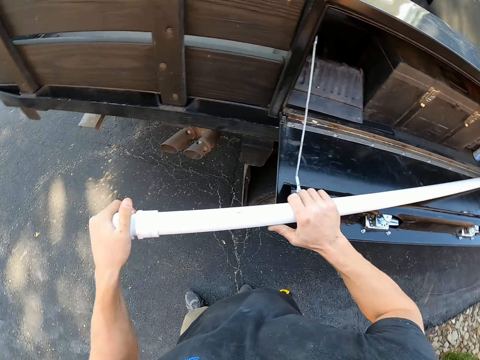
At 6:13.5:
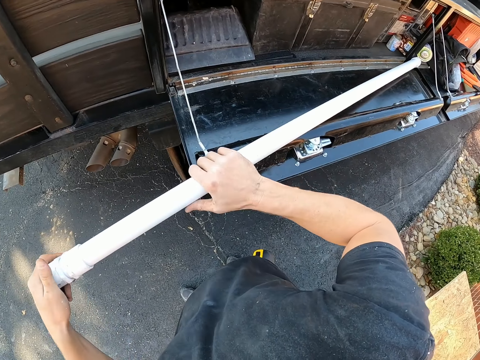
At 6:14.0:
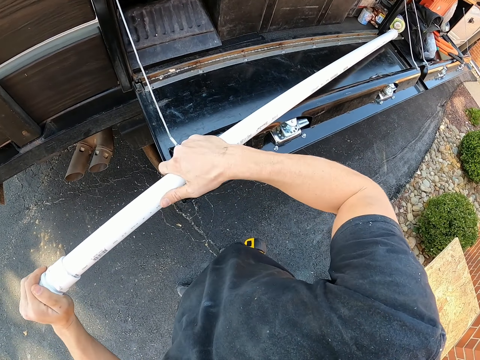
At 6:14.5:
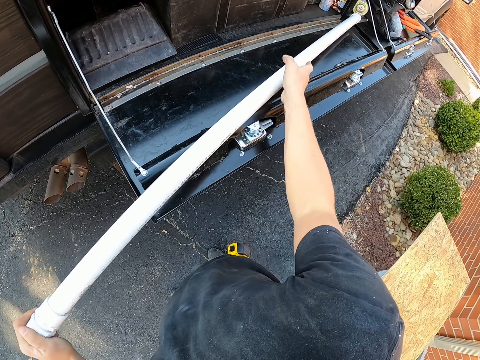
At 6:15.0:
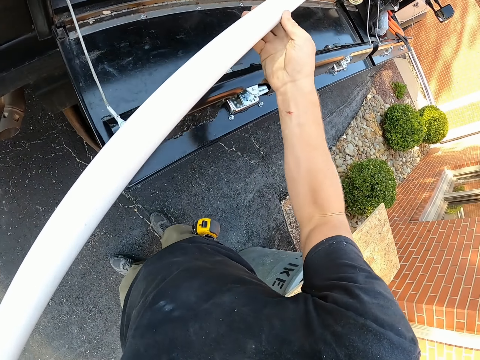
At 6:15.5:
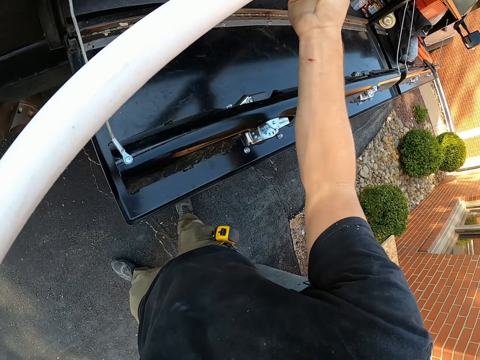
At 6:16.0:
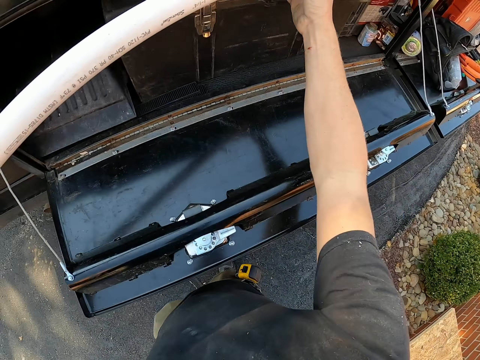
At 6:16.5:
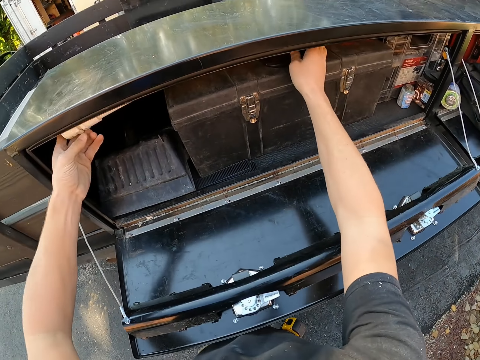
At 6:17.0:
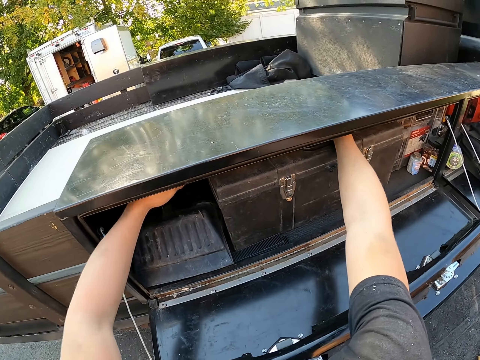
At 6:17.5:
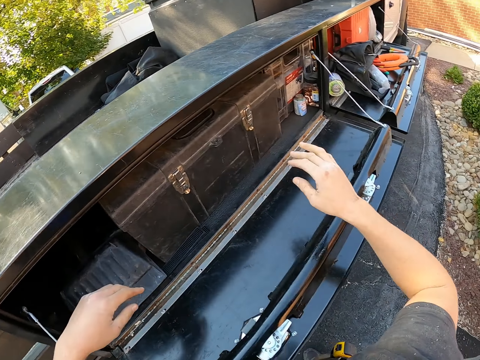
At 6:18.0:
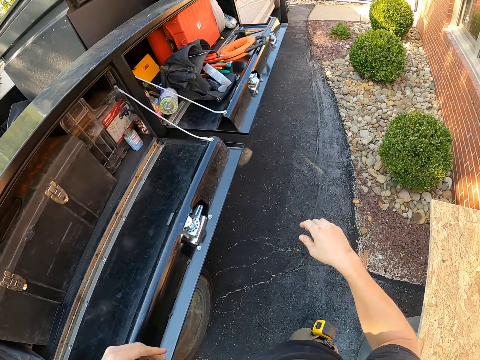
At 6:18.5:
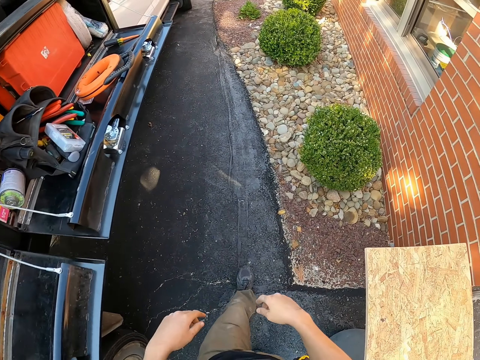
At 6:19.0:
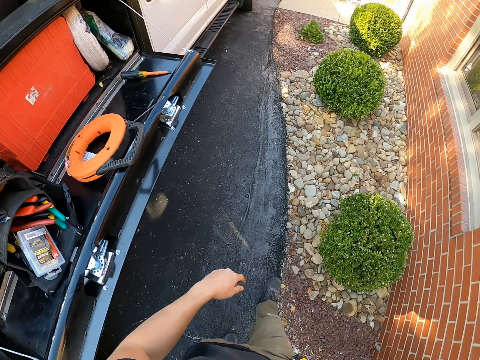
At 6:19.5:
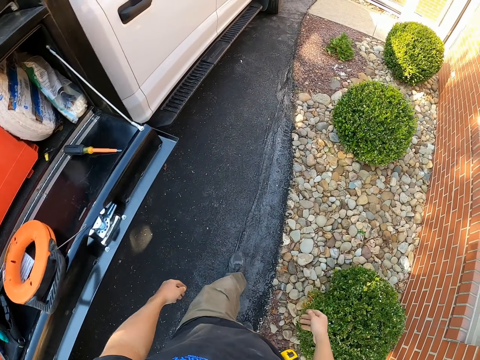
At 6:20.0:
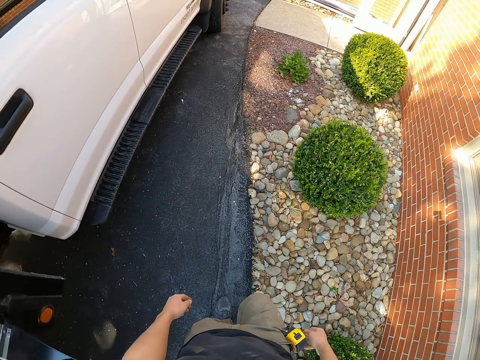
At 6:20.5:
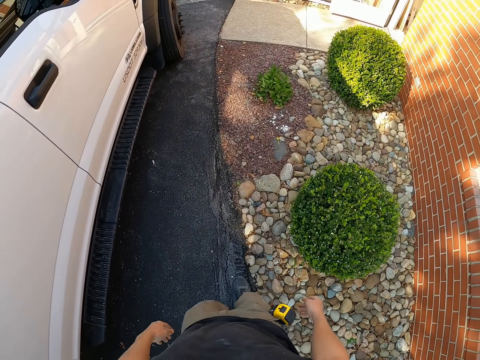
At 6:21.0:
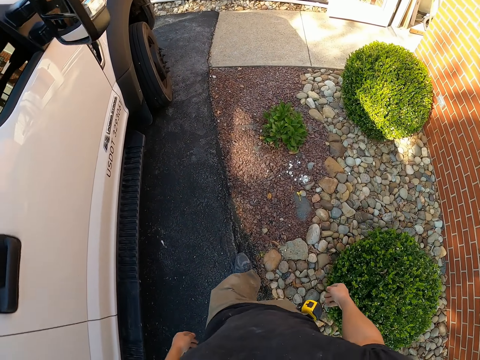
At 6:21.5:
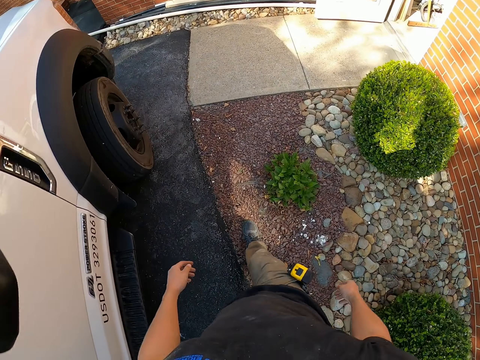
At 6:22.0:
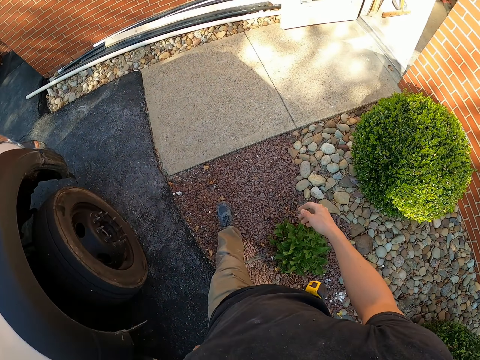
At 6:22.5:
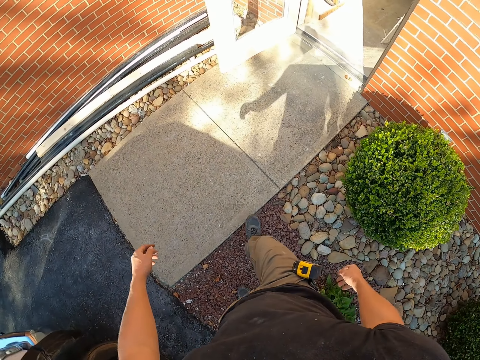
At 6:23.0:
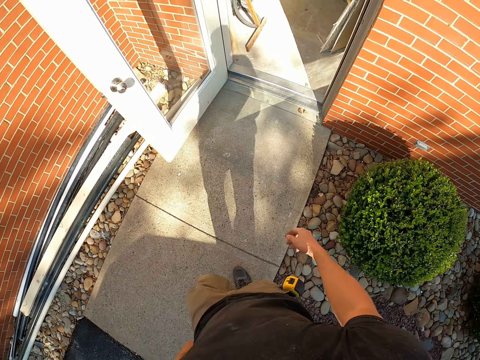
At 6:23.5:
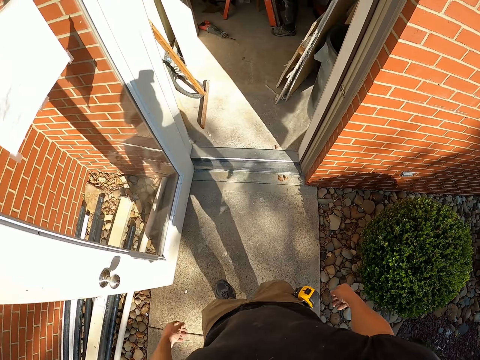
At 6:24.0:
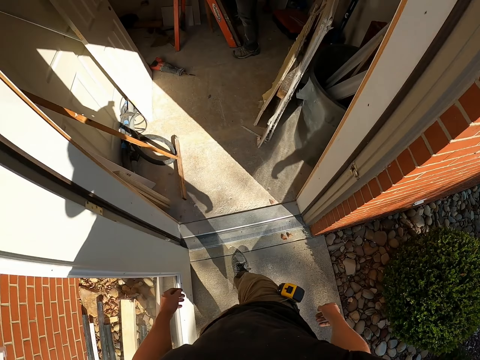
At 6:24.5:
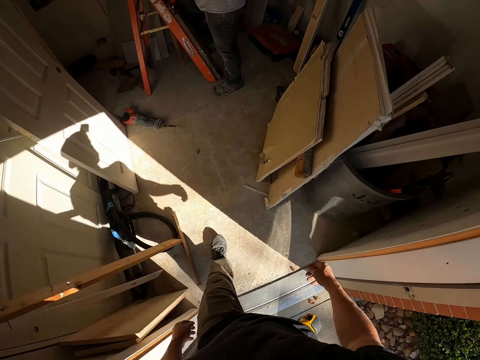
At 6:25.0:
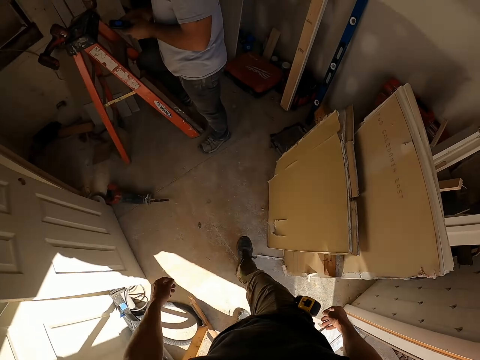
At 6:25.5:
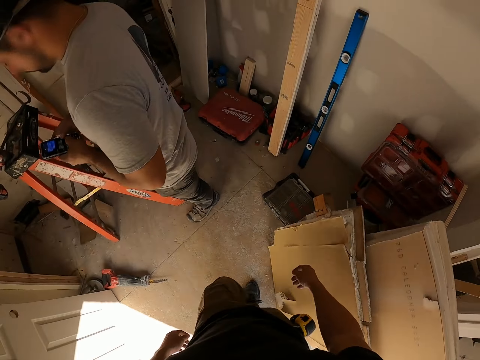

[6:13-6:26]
The camera wearer puts a tube in a car. They walk around the building.

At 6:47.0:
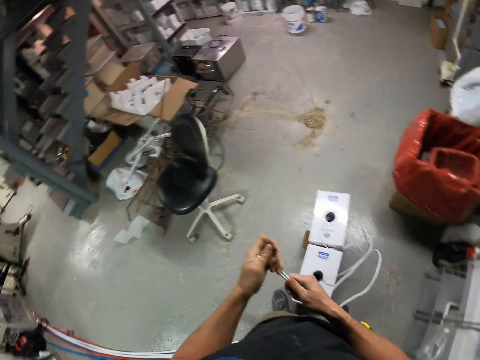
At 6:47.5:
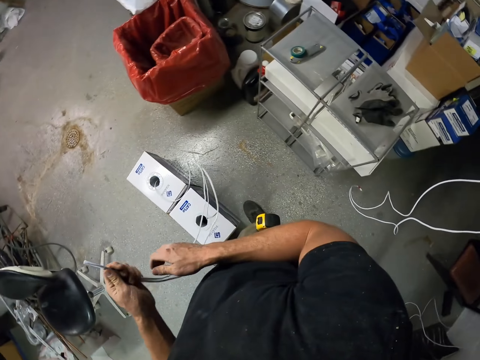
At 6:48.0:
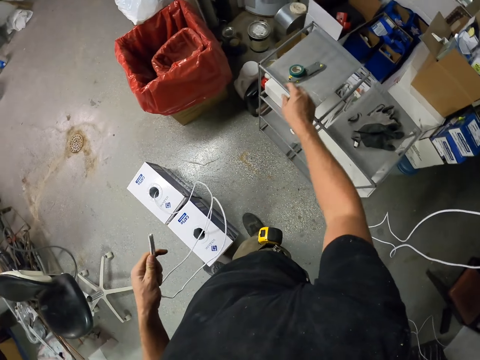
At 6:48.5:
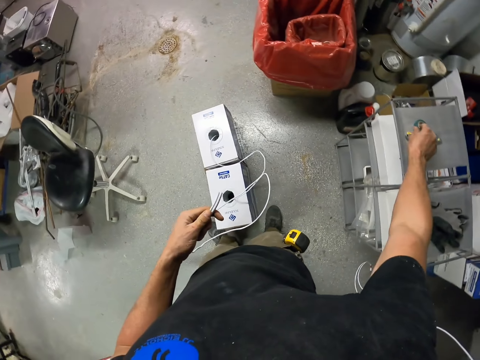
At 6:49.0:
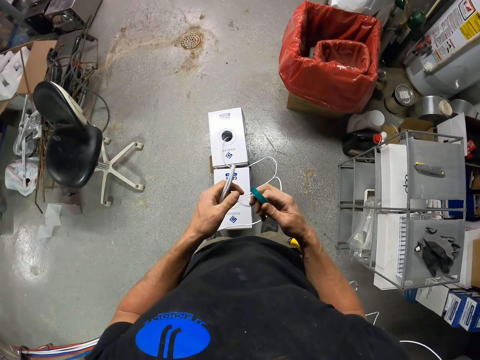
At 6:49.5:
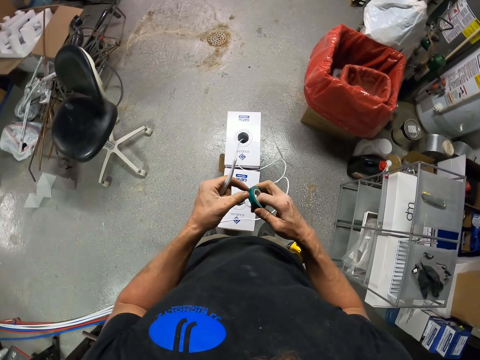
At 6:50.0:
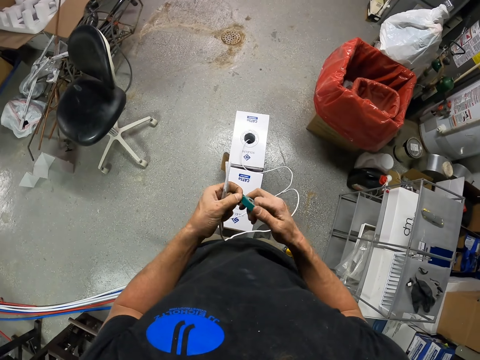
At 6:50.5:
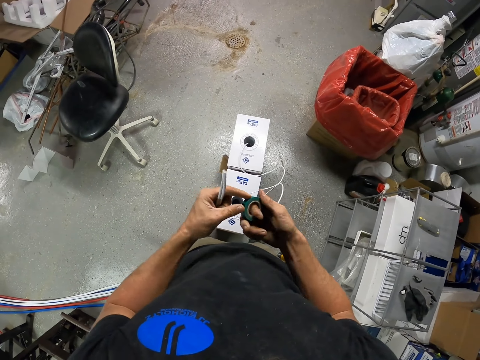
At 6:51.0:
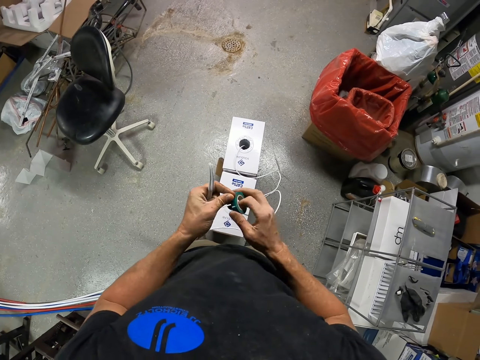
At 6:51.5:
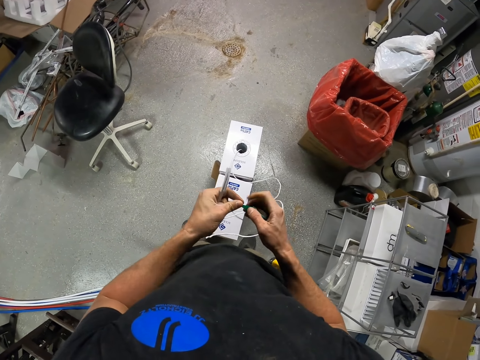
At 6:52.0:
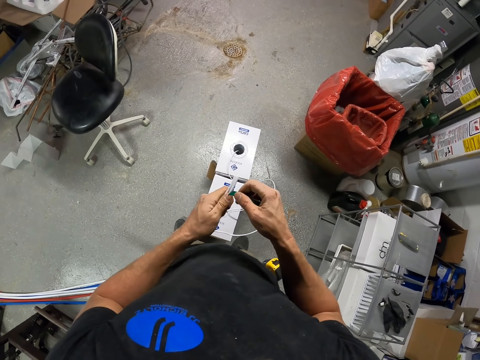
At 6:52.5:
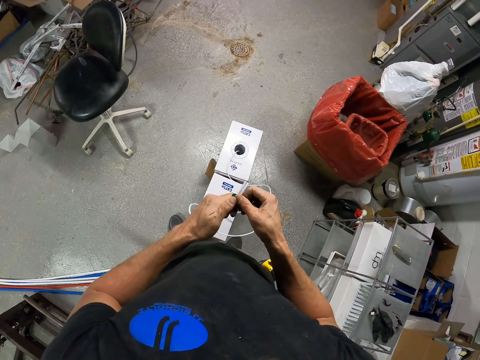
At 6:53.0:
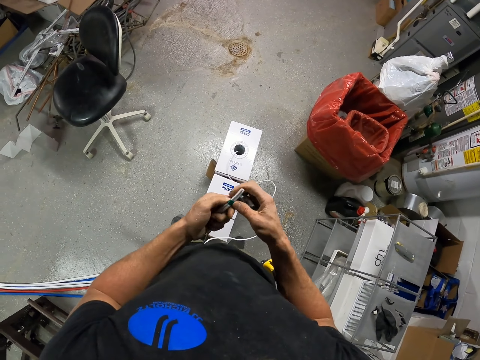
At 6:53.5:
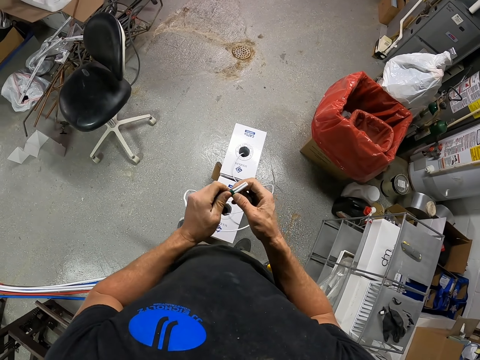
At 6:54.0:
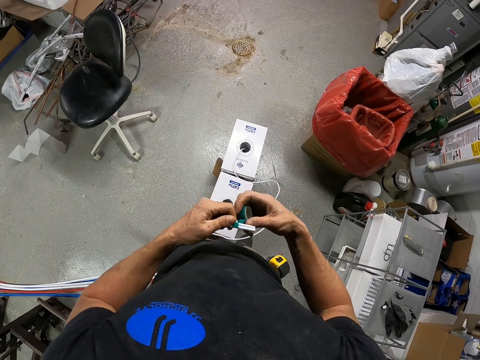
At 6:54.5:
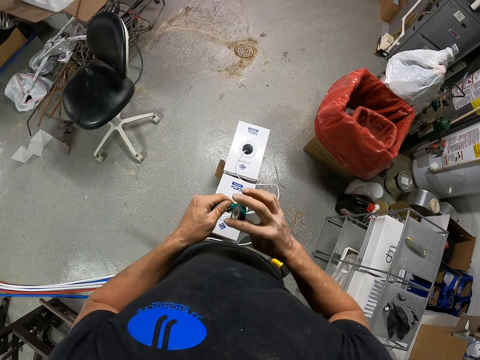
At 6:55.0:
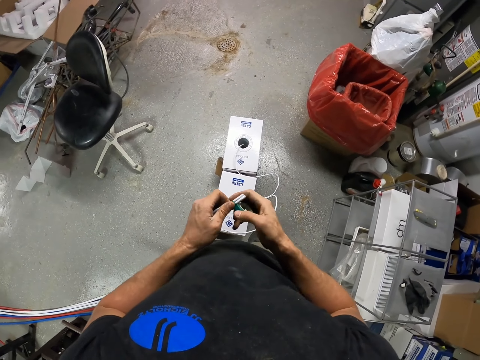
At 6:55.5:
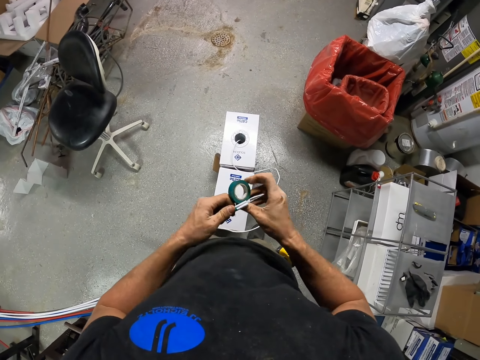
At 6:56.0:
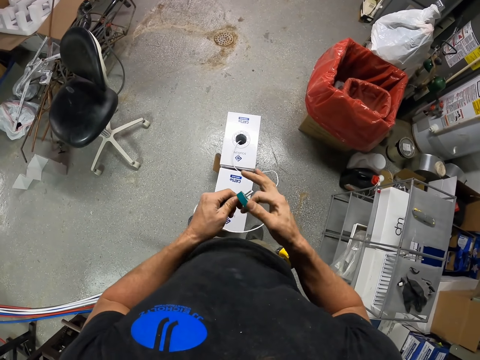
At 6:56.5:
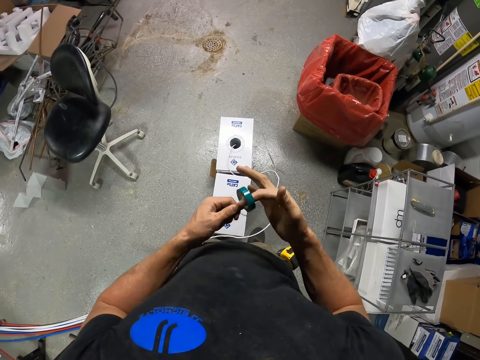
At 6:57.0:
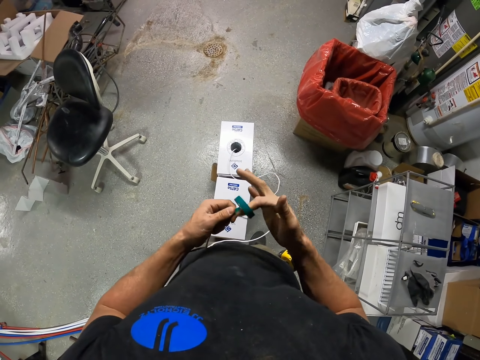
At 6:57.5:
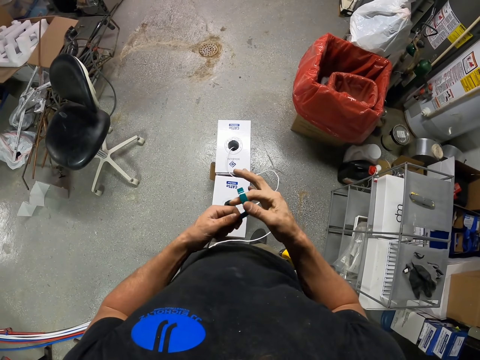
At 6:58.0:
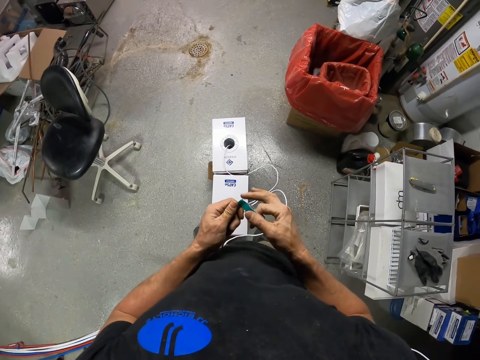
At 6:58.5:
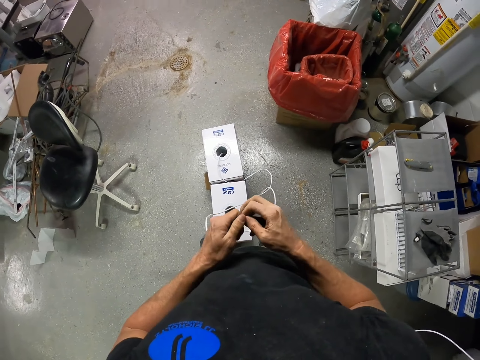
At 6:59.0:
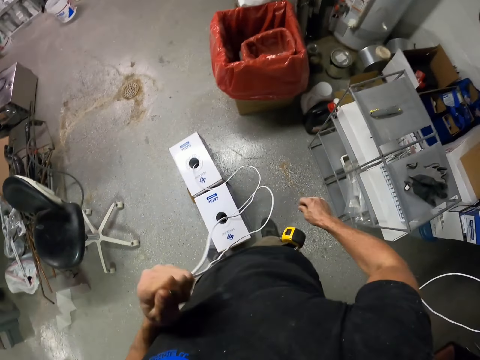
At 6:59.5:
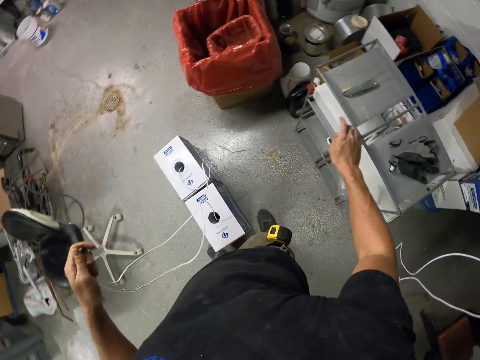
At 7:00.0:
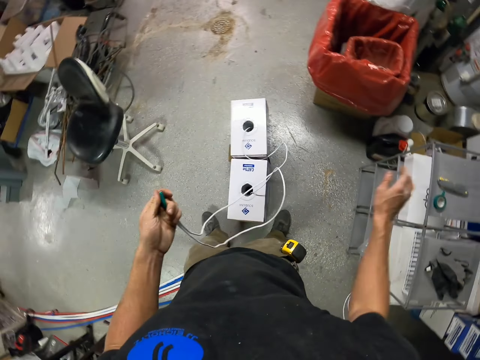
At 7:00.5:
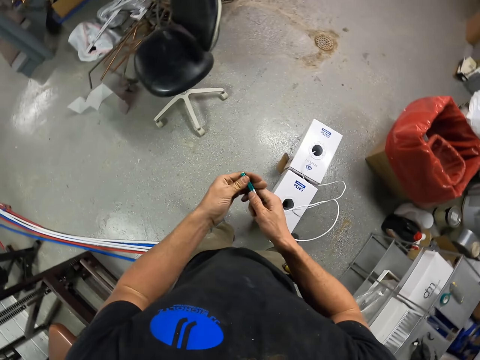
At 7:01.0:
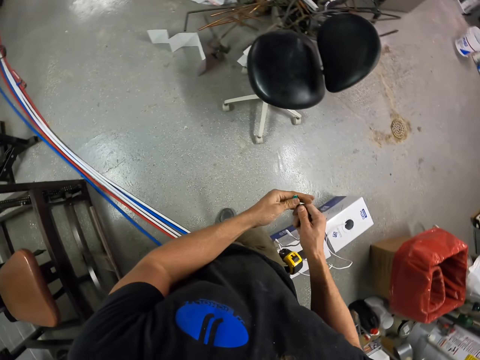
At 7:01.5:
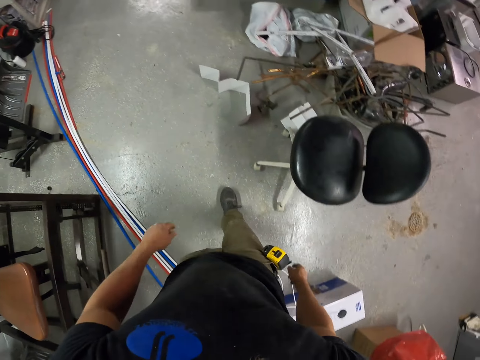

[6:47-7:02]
The camera wearer takes a cello tape. They roll the tape on the wire. They tie a cable with the cello tape. They put the tape on a surface.
